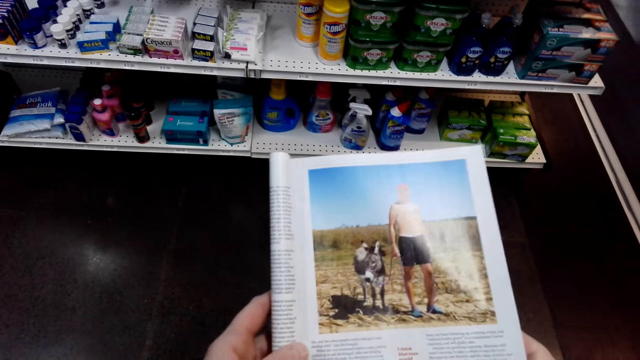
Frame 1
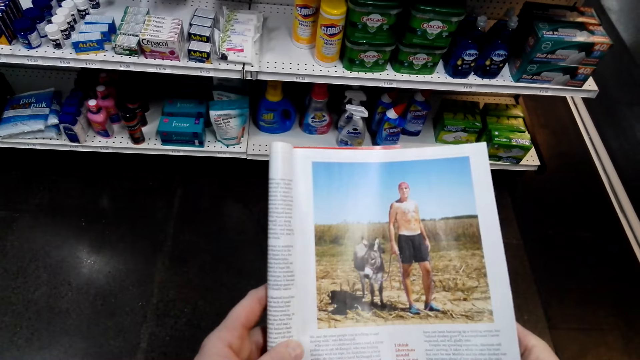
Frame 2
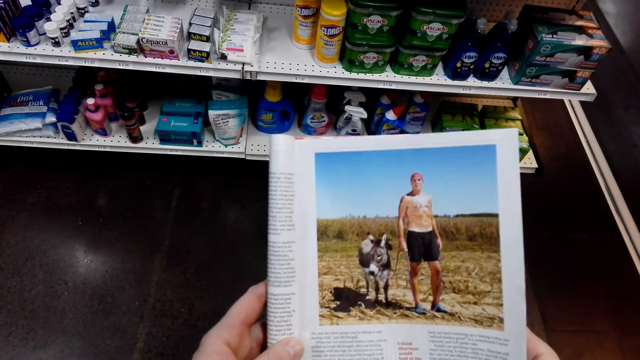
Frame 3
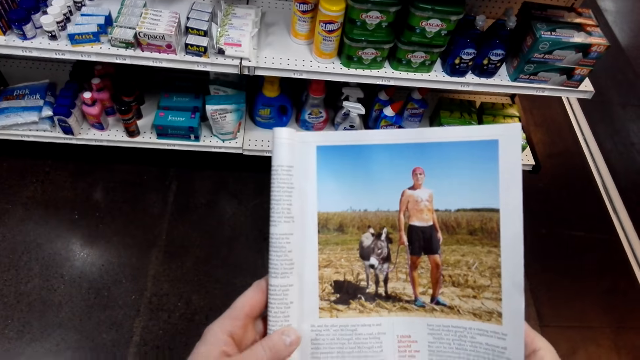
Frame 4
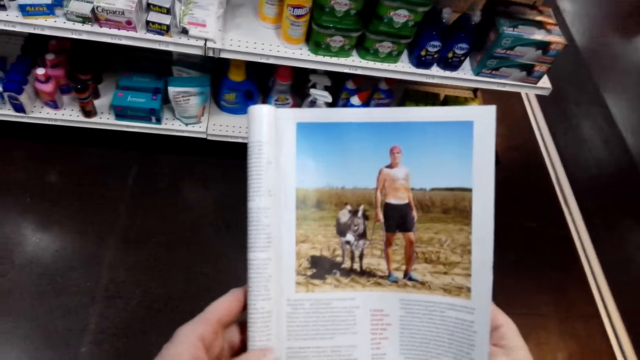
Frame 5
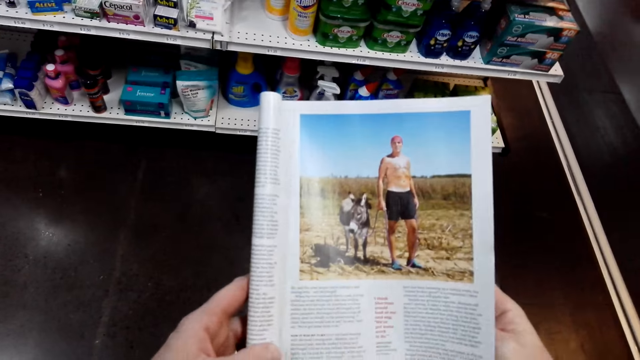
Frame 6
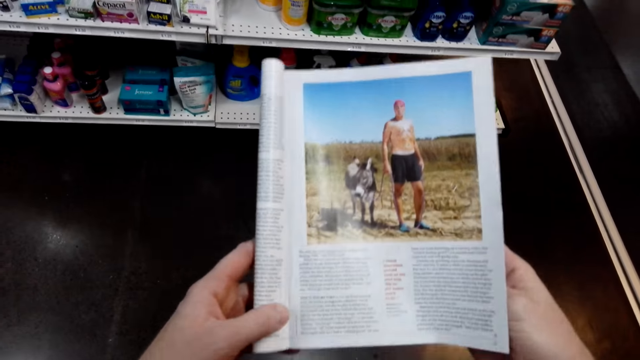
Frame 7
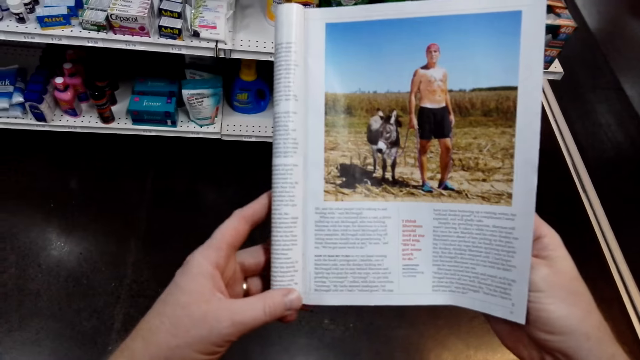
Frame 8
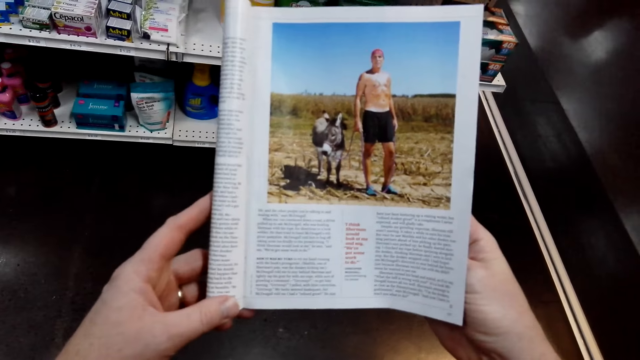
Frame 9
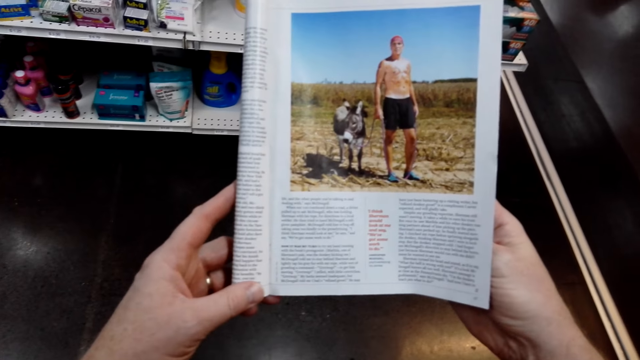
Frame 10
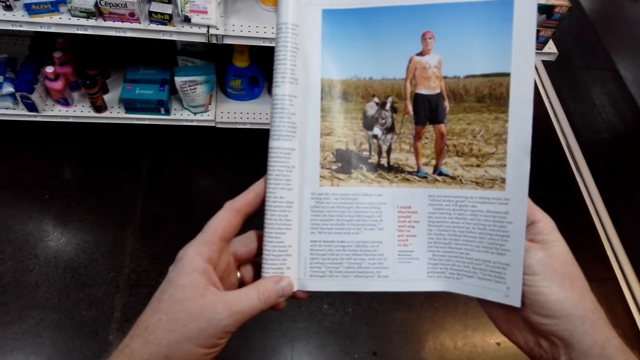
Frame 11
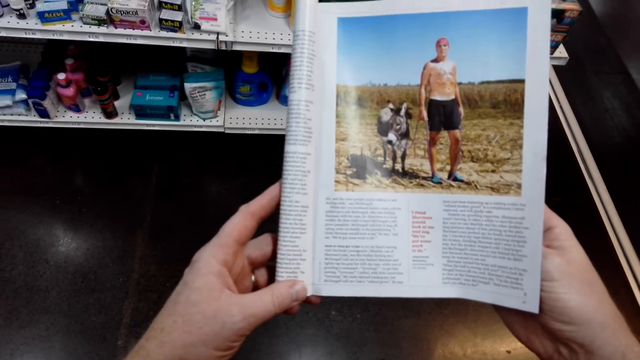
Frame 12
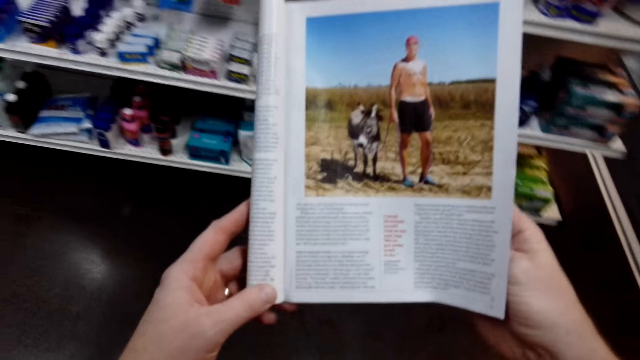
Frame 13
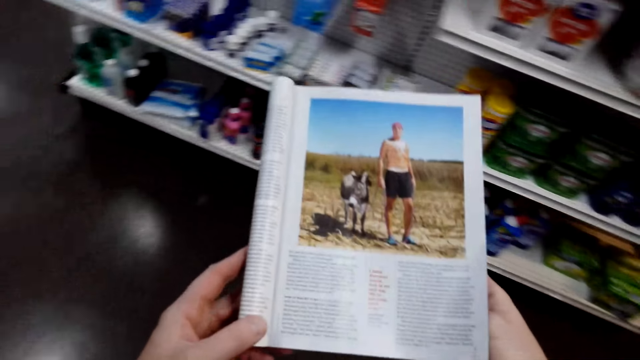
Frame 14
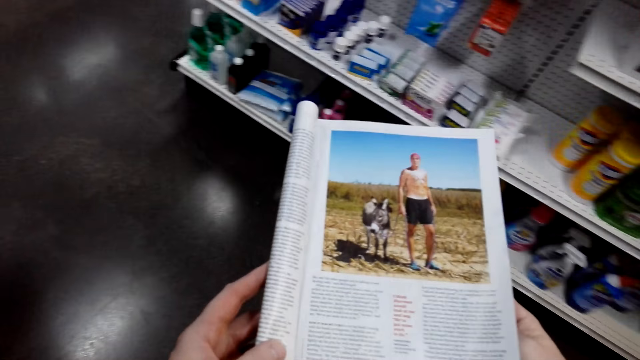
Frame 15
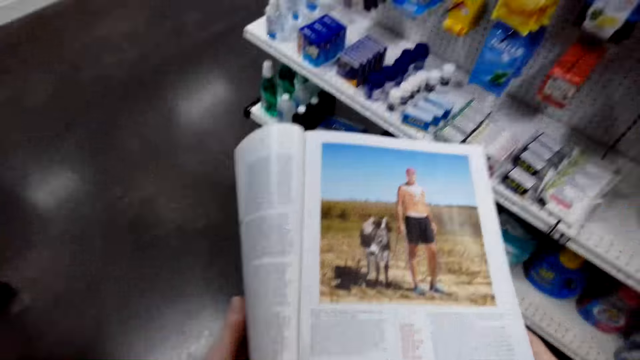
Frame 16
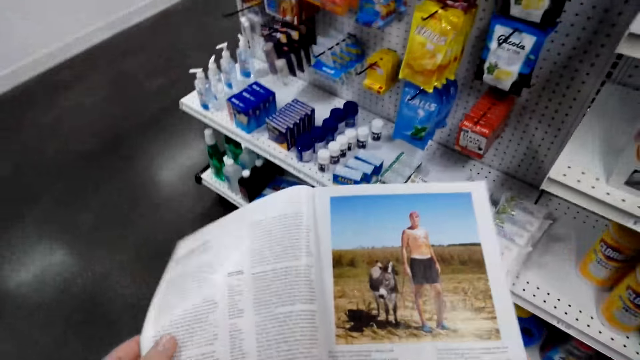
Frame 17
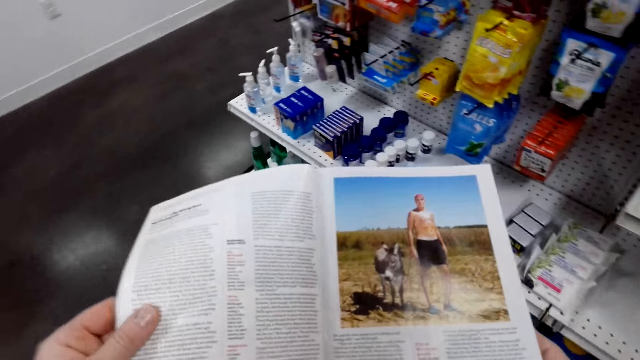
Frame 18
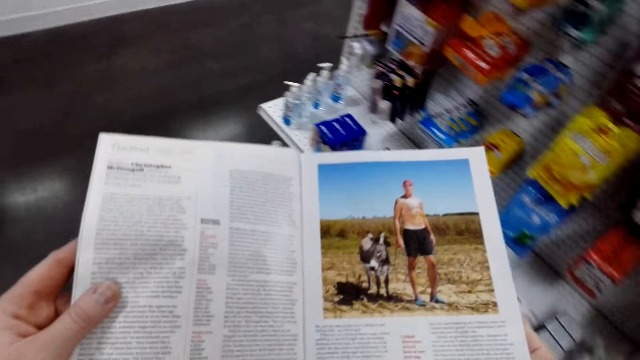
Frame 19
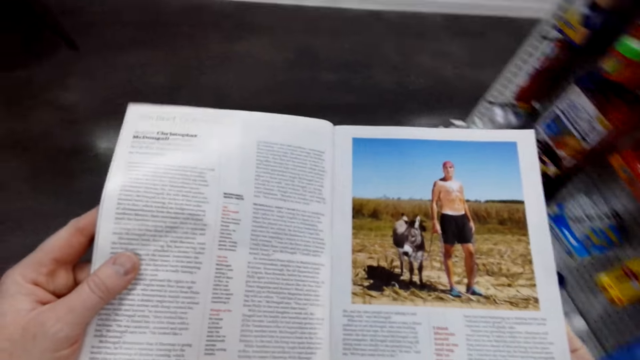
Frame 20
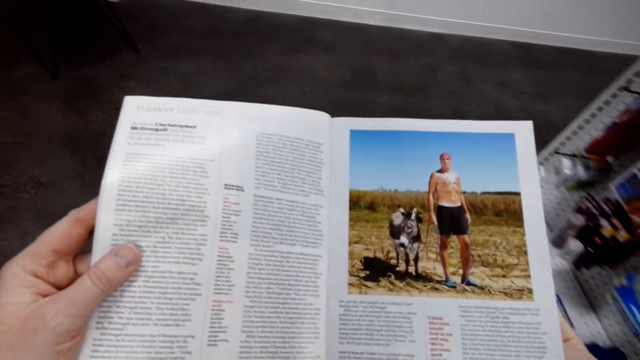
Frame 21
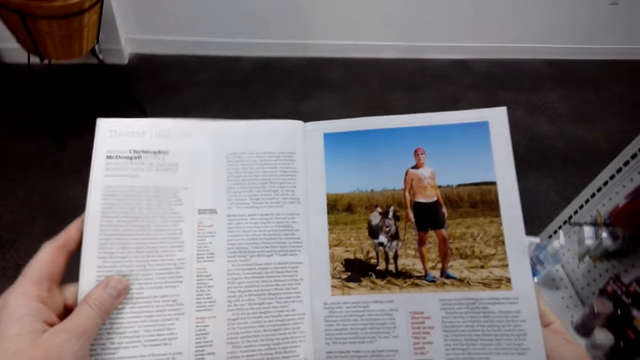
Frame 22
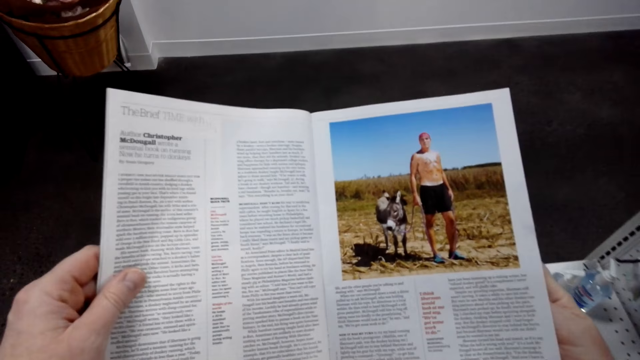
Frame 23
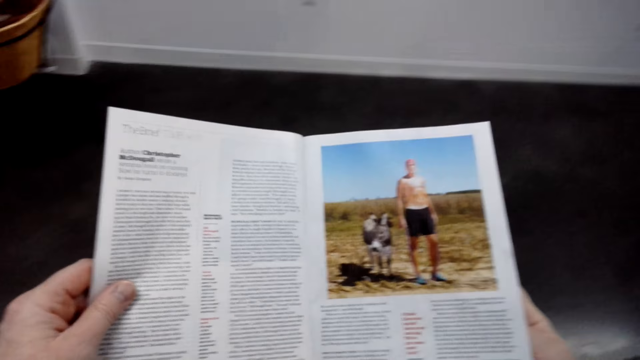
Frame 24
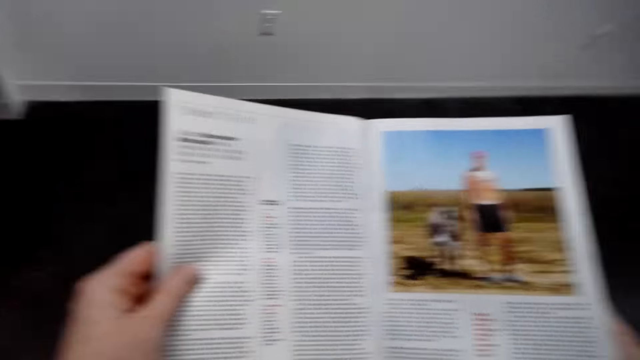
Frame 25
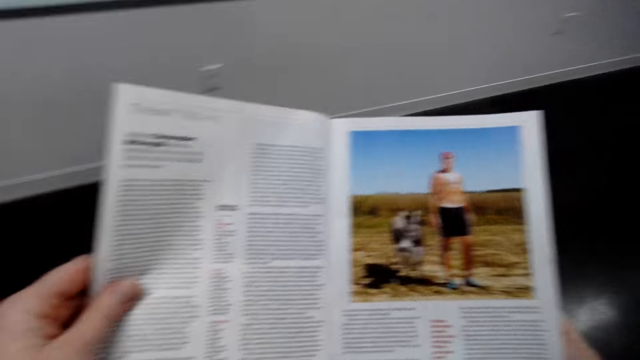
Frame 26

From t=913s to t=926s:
The camera wearer reads the magazine. He holds the pages of the magazine. He walks around the shop with the magazine in his hands.

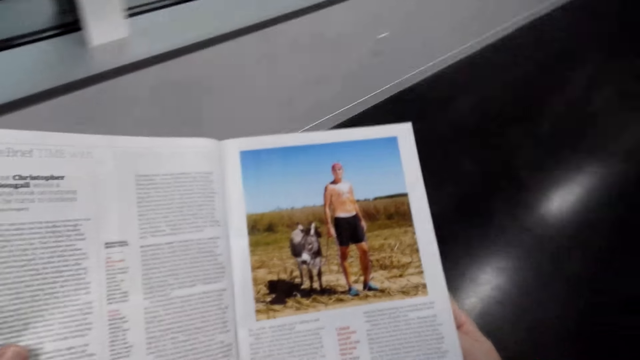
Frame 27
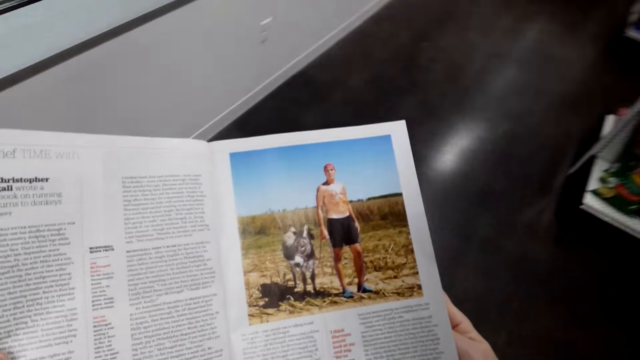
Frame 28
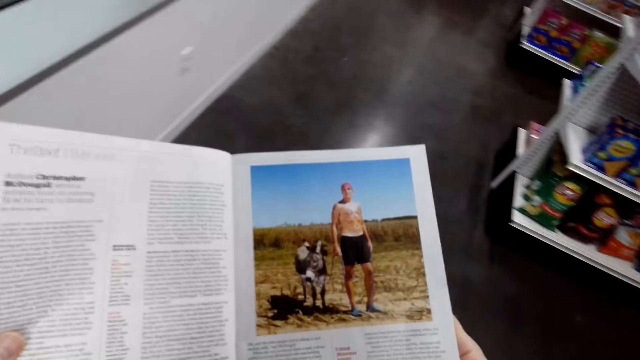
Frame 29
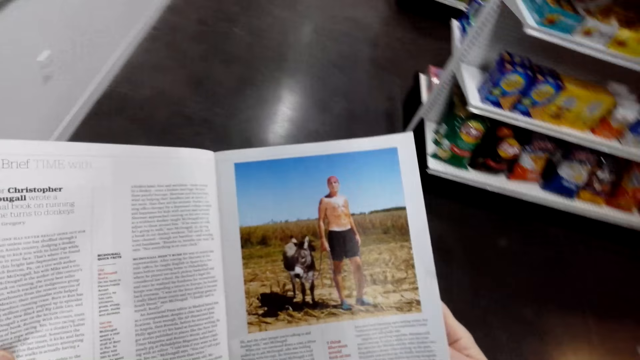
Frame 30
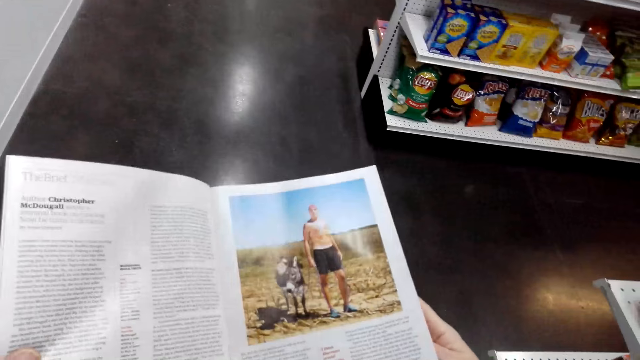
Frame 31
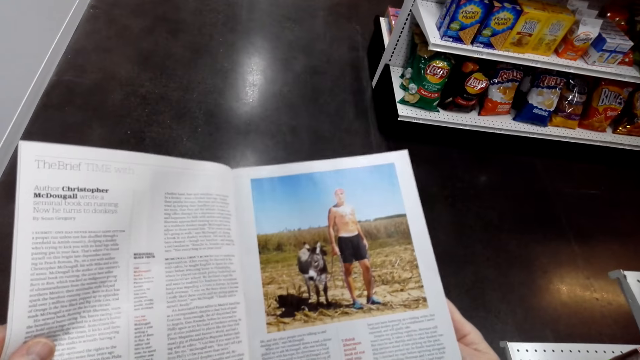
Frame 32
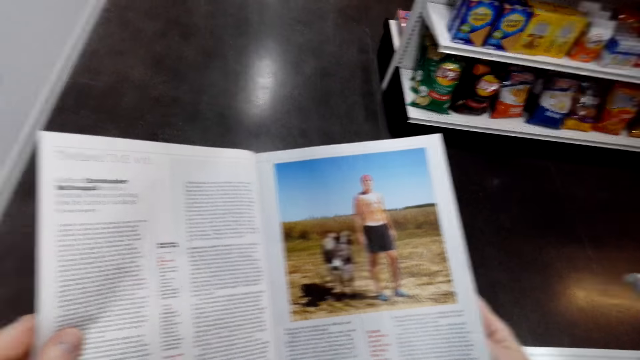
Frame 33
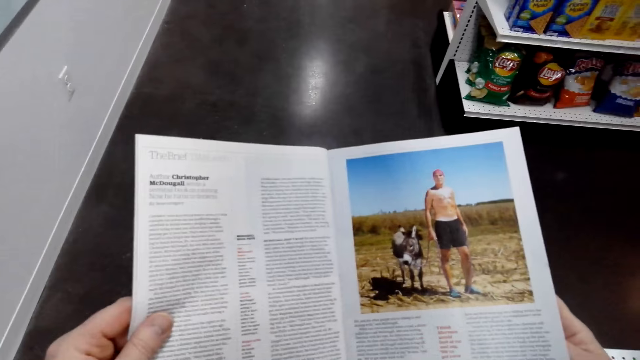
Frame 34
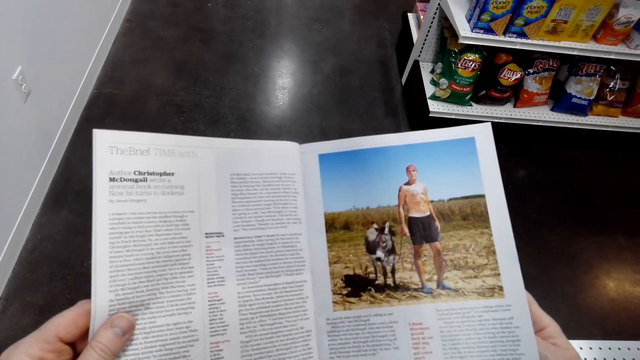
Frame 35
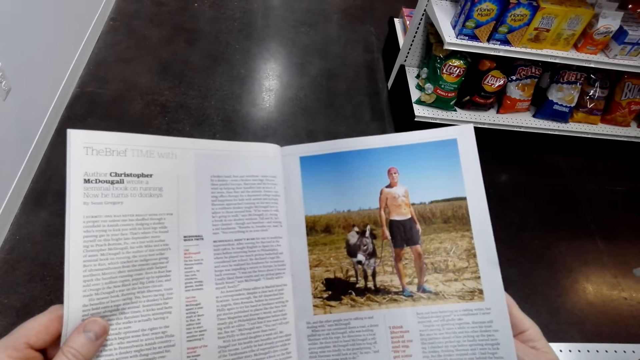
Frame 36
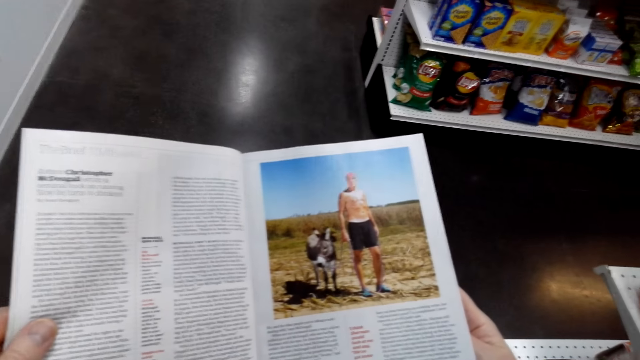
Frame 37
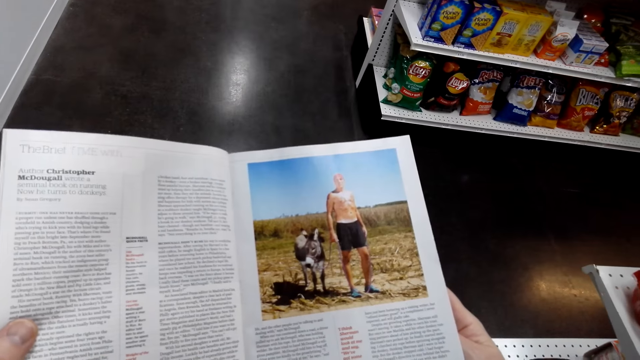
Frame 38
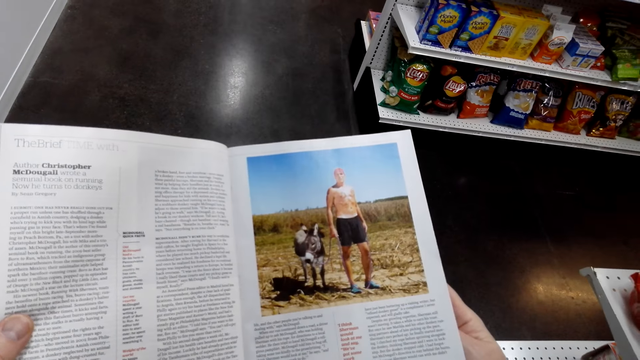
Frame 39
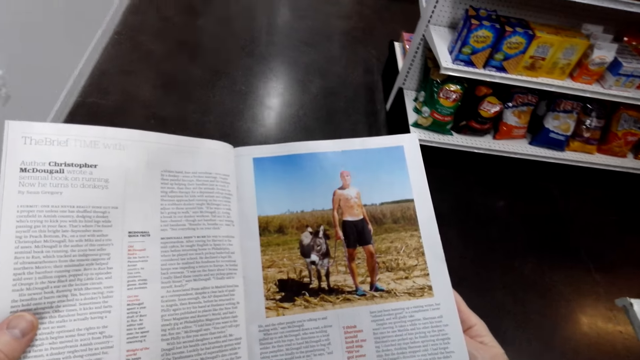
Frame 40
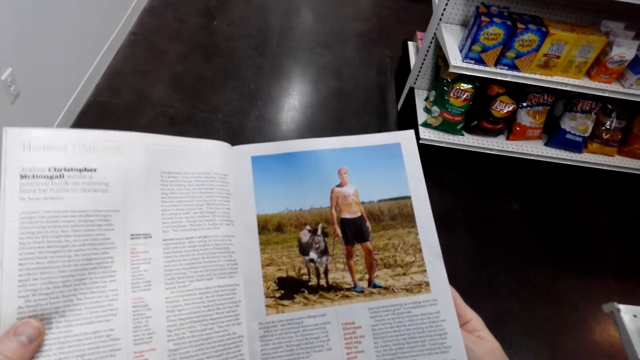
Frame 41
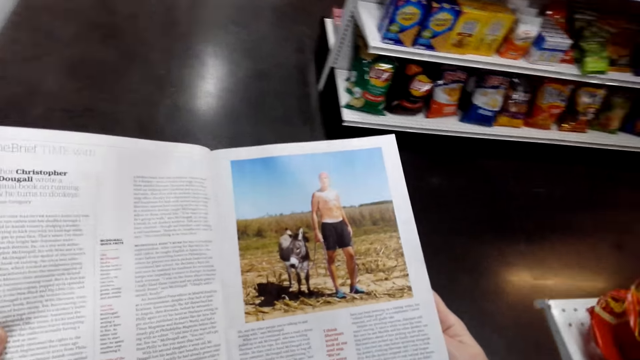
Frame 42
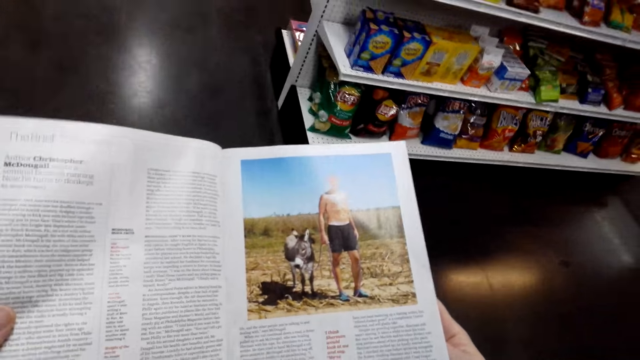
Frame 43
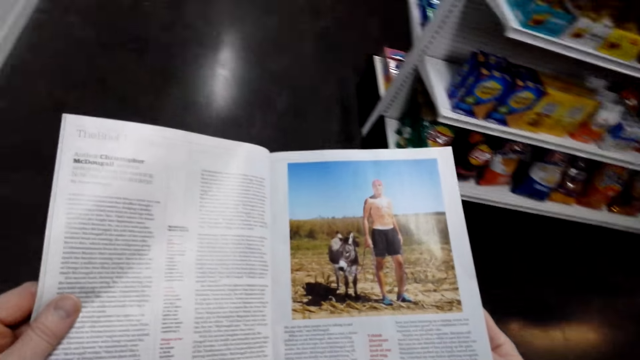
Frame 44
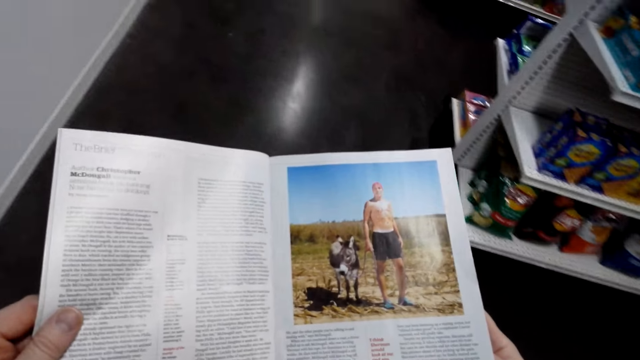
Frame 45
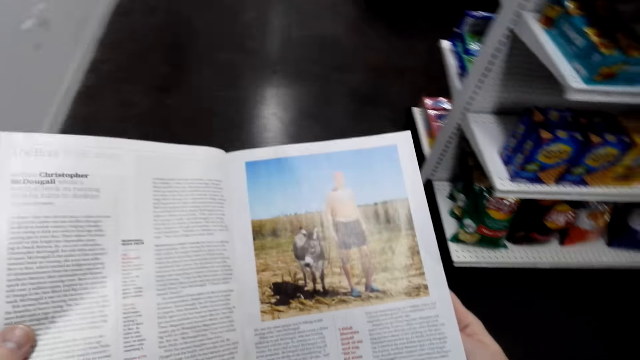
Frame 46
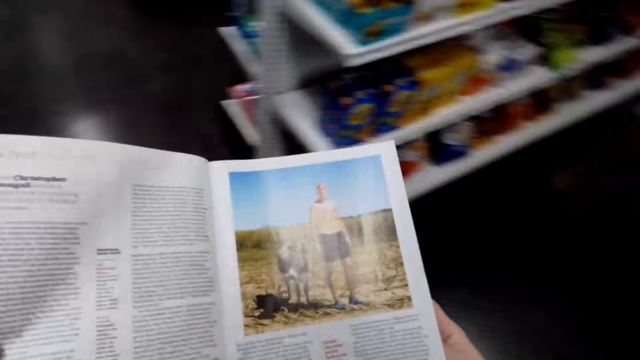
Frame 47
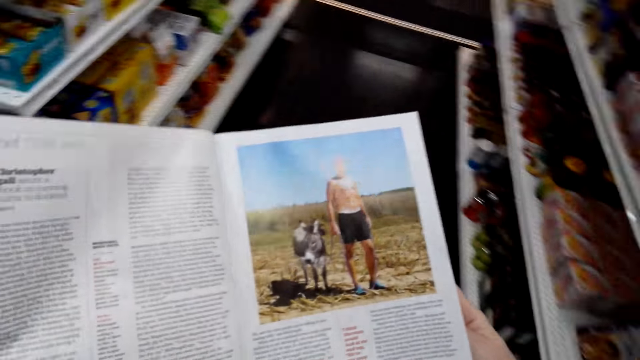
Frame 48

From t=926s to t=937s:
The camera wearer stops at the shop. He reads the magazine. He walks around the shop with the magazine in his hands.
